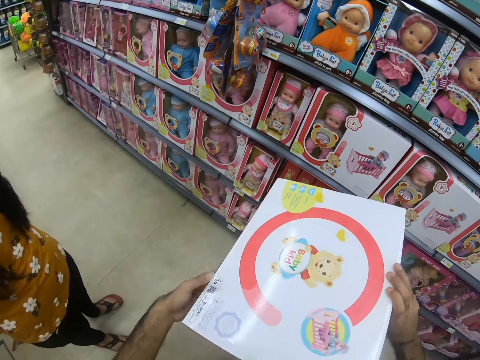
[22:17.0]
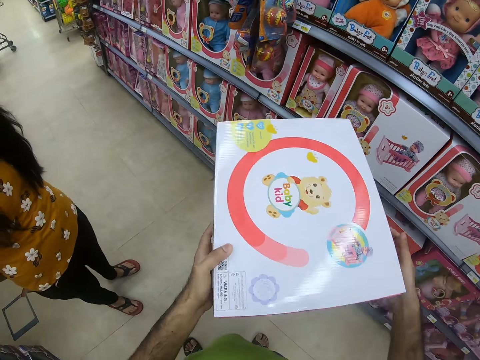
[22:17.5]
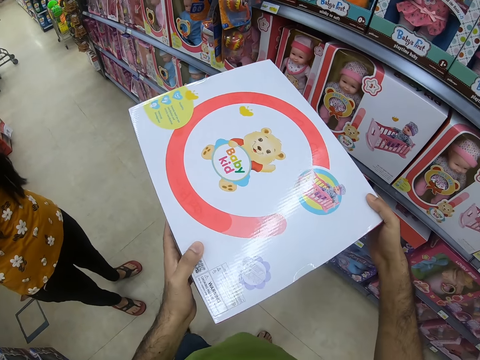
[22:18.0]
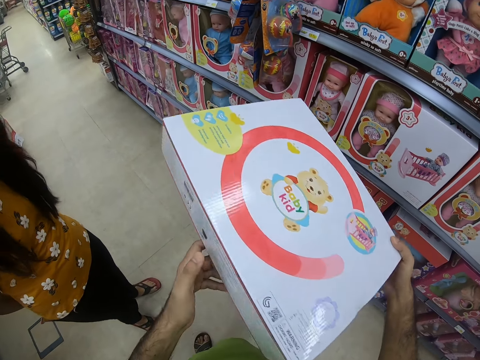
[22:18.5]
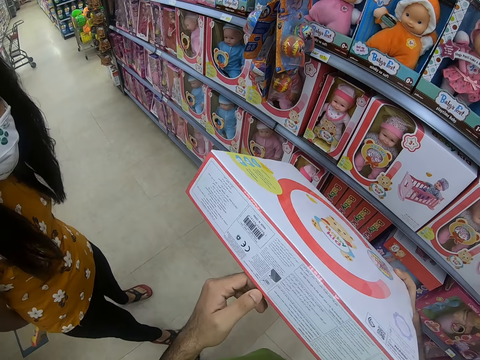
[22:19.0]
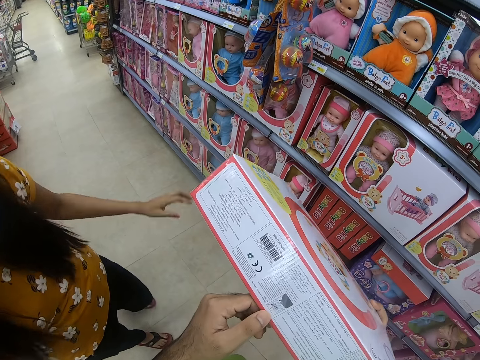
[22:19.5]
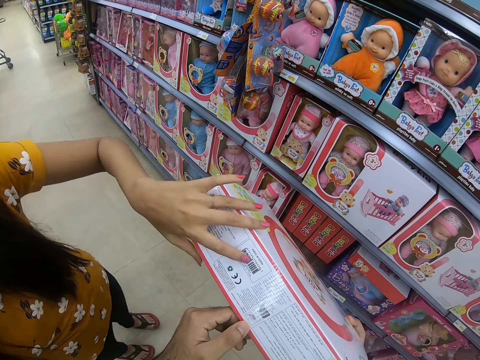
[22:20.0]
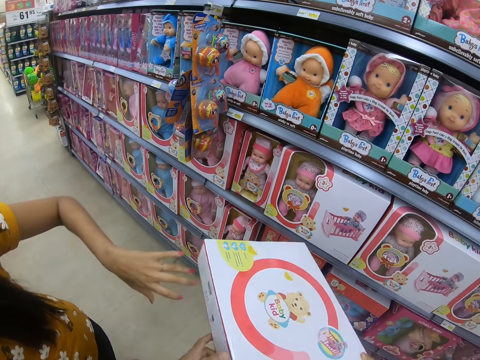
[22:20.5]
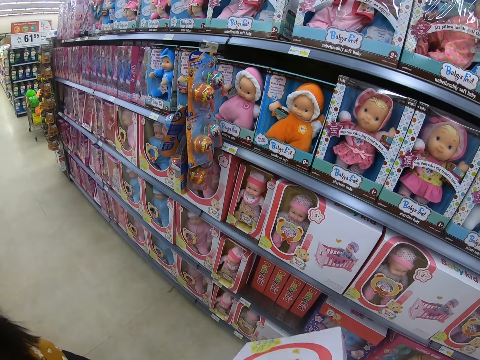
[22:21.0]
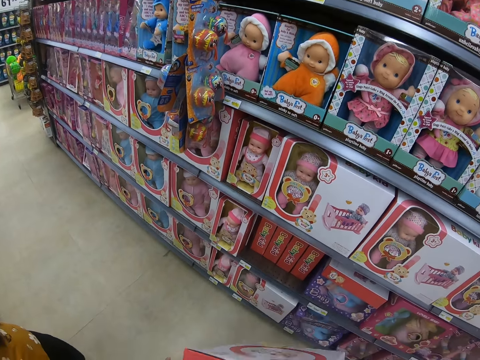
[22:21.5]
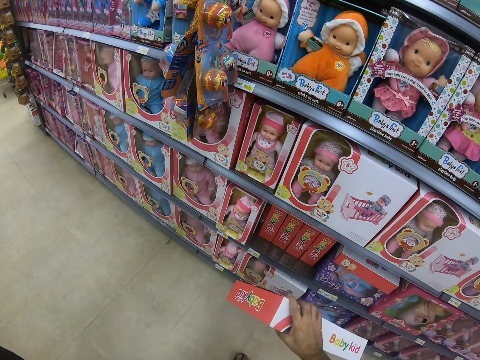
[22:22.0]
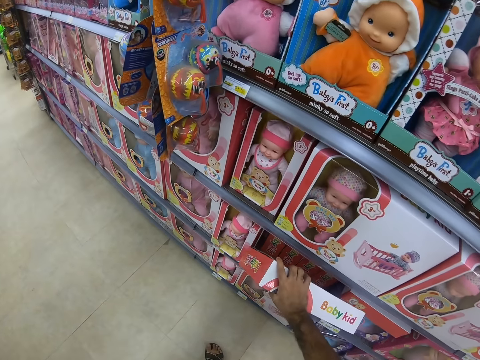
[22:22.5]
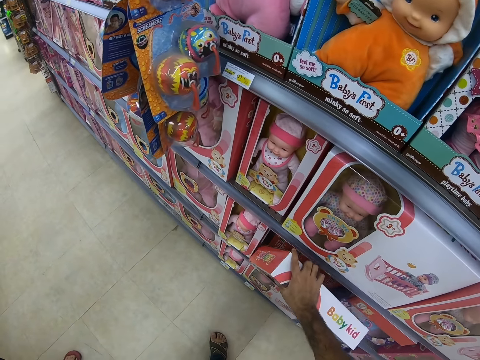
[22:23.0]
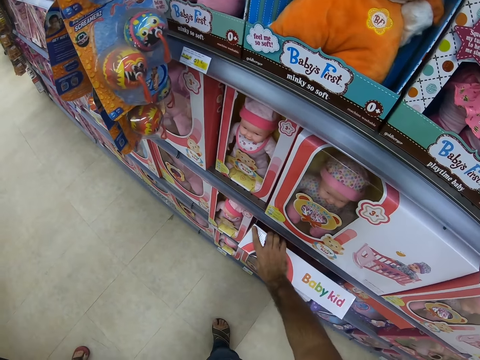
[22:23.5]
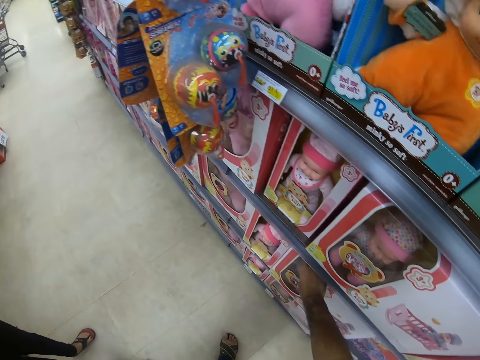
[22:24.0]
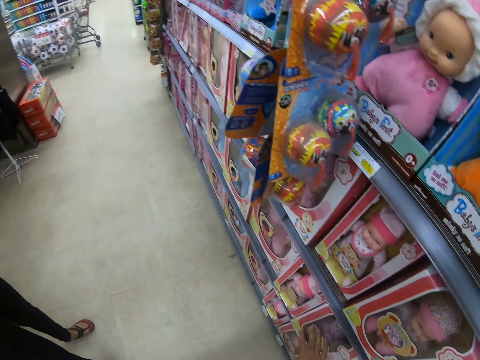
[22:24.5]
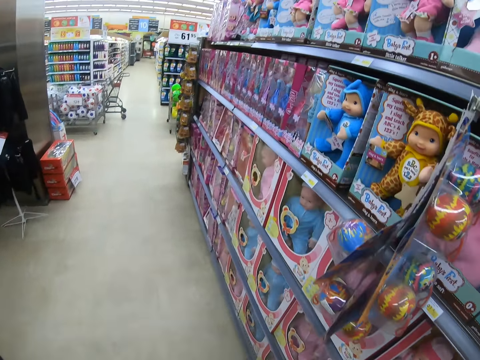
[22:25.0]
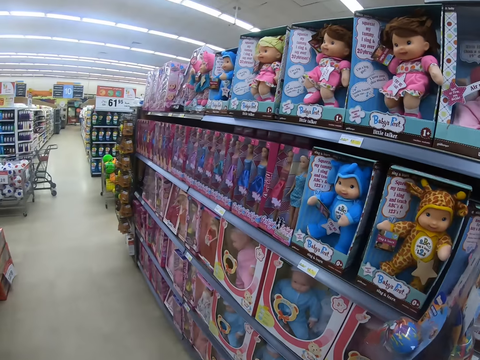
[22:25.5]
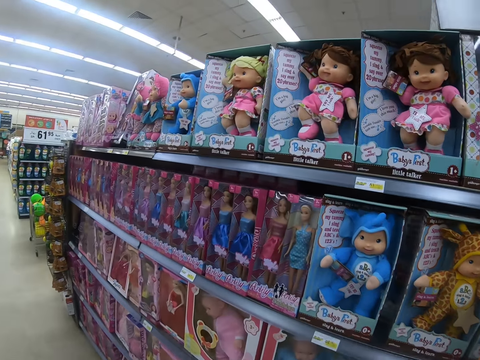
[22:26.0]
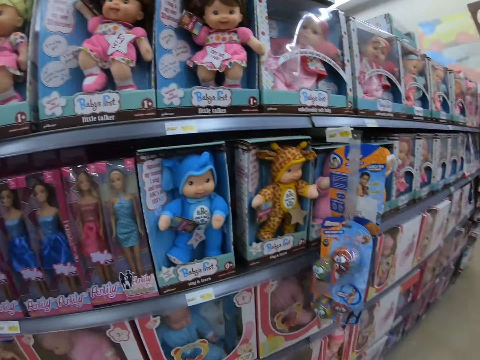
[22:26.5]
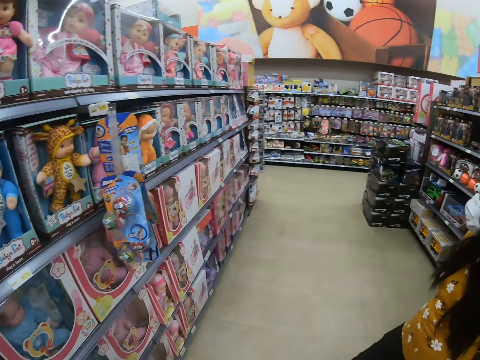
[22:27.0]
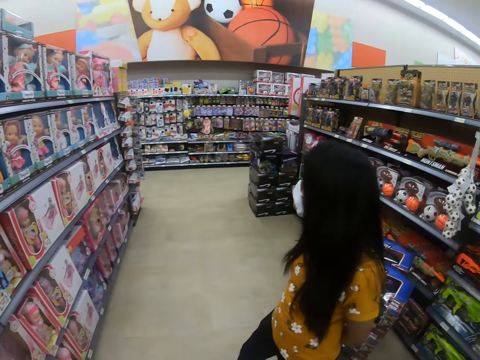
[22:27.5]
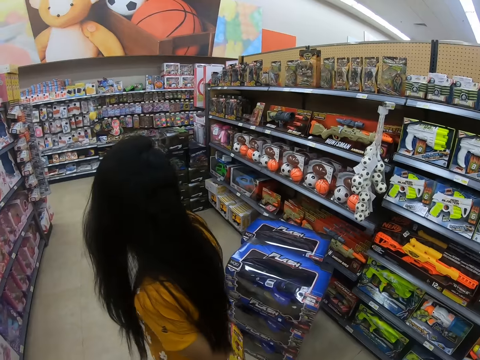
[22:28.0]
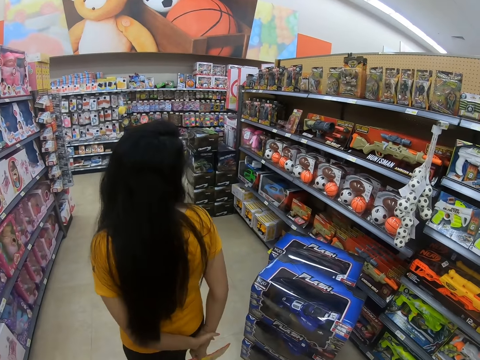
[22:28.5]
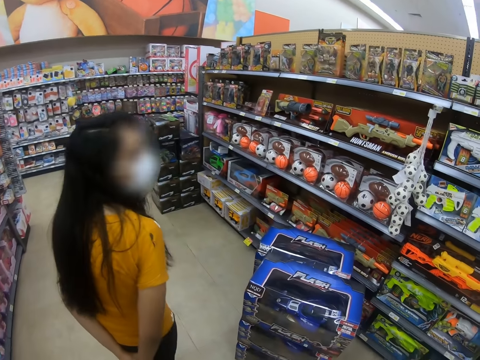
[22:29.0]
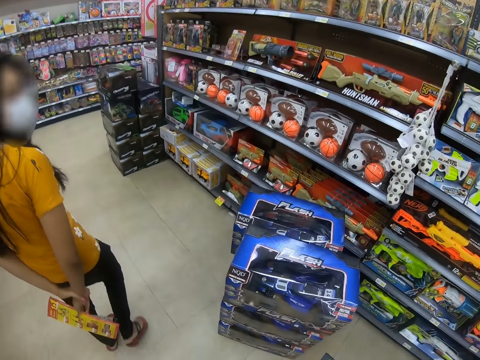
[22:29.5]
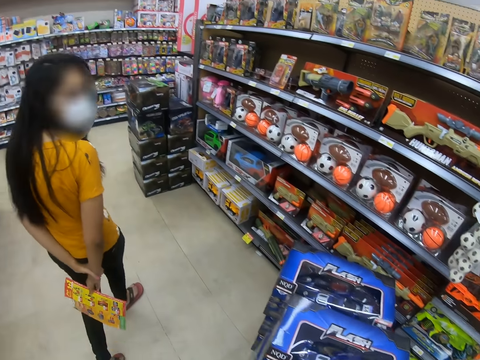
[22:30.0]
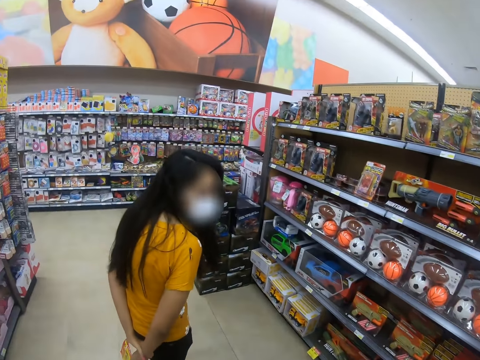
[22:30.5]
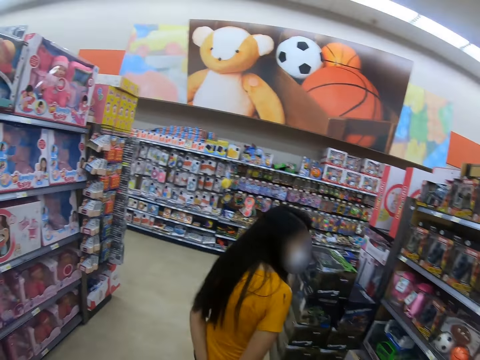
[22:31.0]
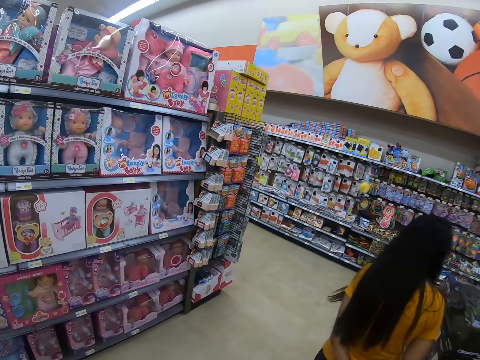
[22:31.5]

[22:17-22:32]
The camera wearer turns a box of dolls in hand. They read on the box of dolls. A person touches the box of dolls. The camera wearer puts the box of dolls on a shelf. They look around. The person looks around.

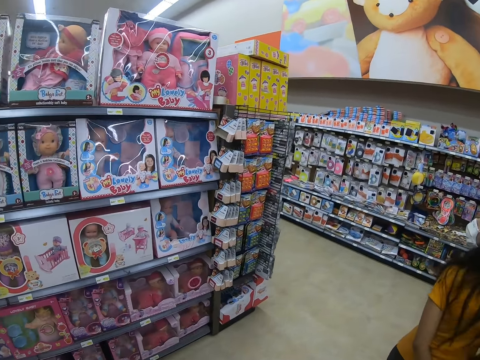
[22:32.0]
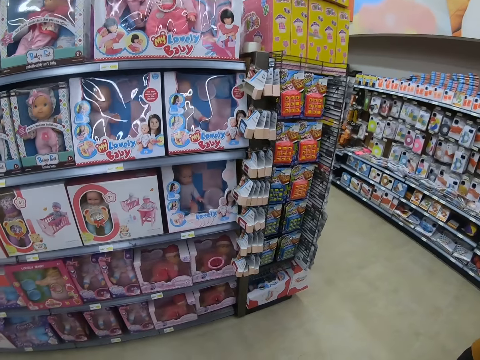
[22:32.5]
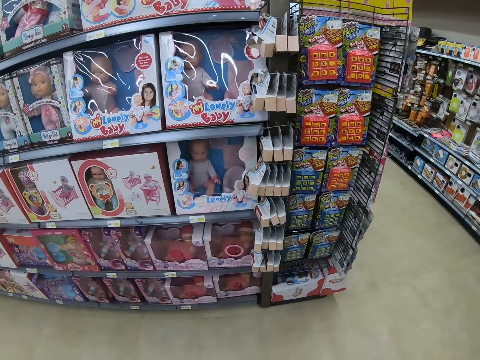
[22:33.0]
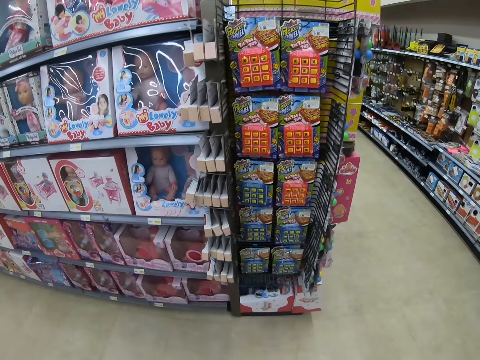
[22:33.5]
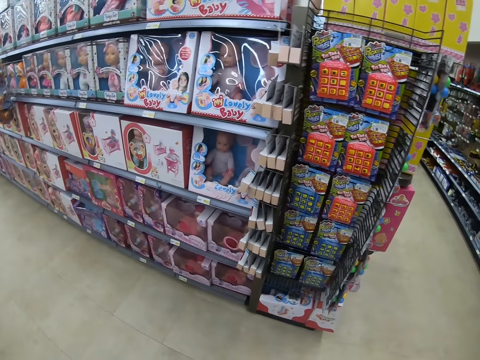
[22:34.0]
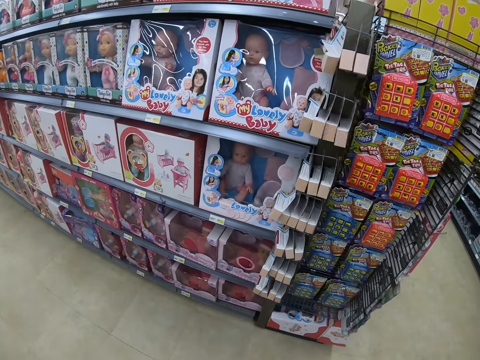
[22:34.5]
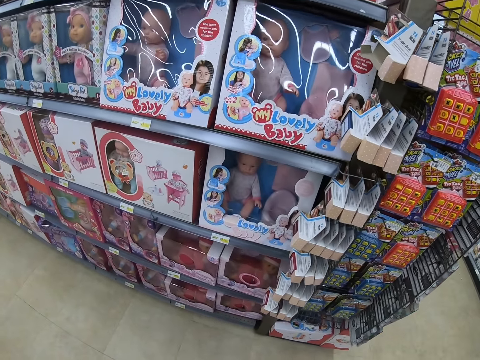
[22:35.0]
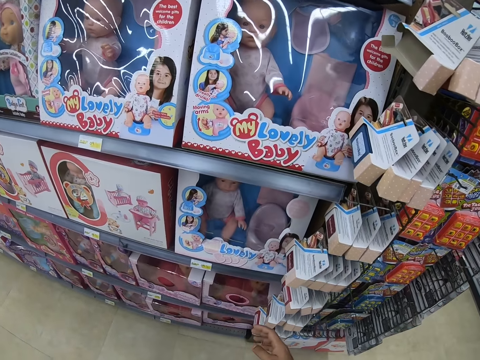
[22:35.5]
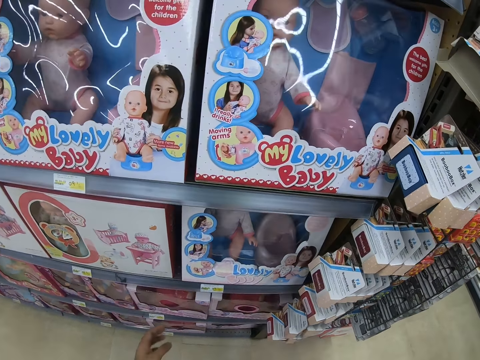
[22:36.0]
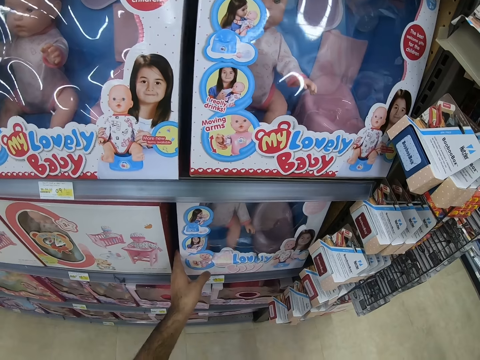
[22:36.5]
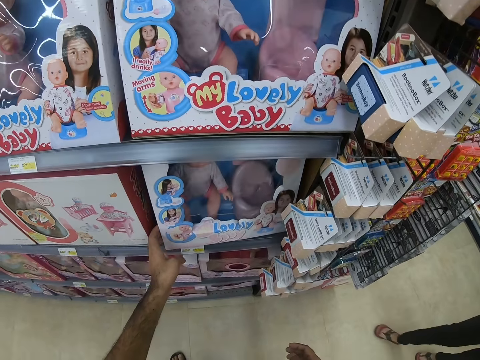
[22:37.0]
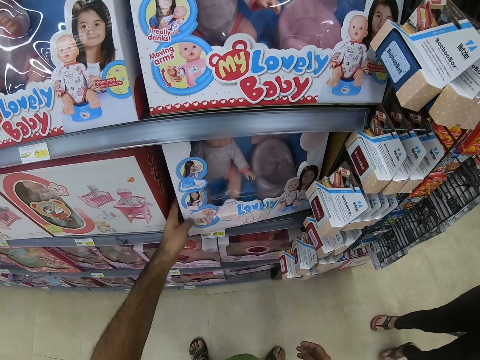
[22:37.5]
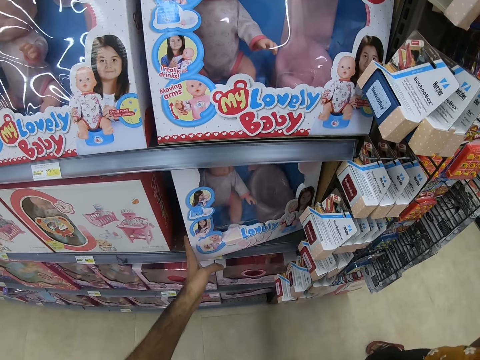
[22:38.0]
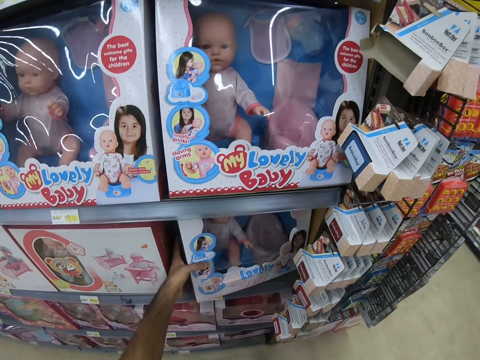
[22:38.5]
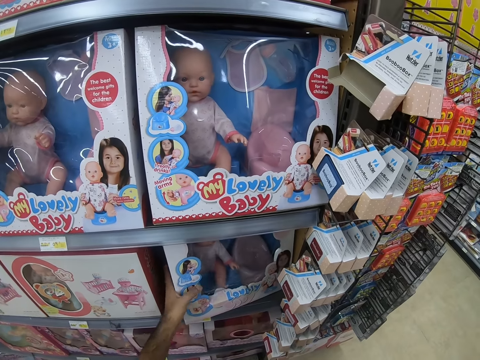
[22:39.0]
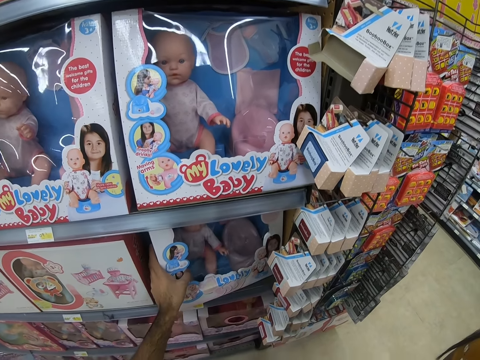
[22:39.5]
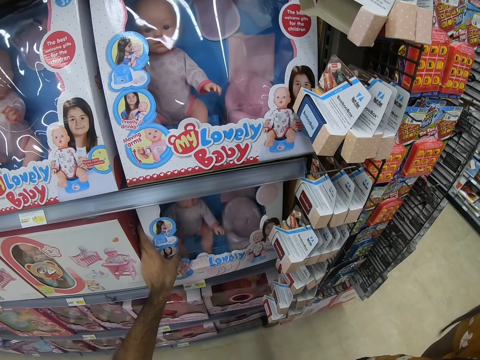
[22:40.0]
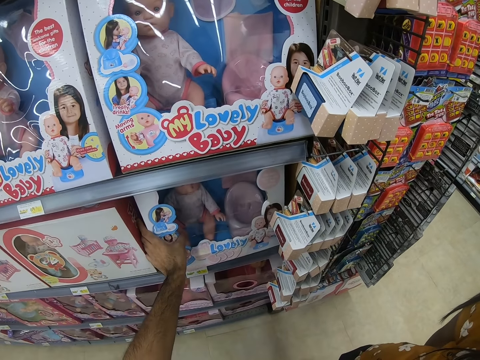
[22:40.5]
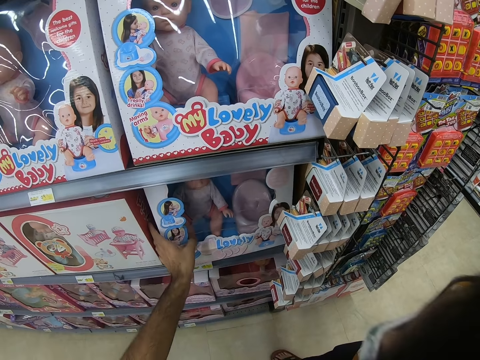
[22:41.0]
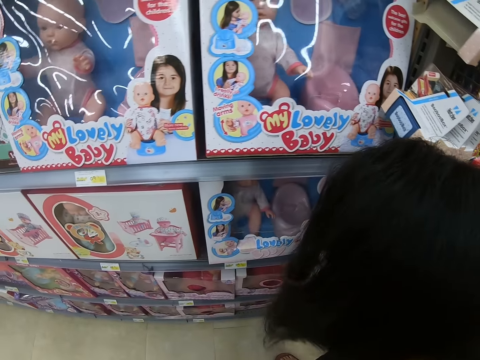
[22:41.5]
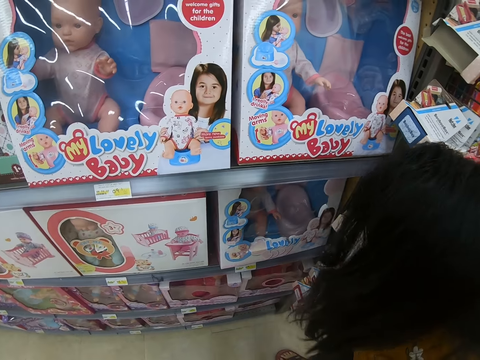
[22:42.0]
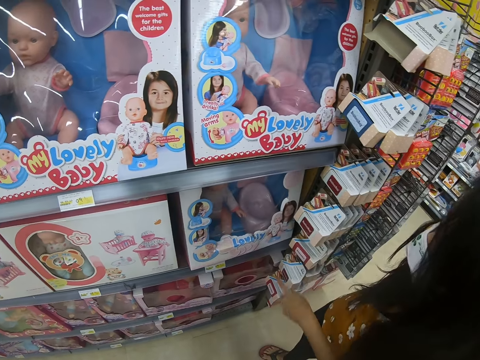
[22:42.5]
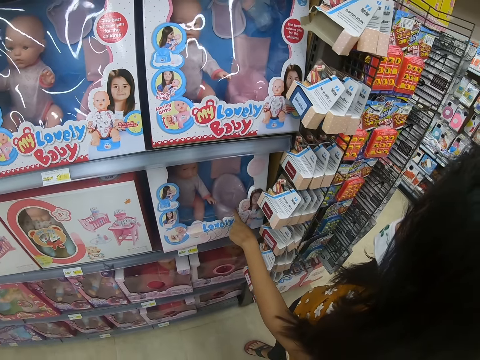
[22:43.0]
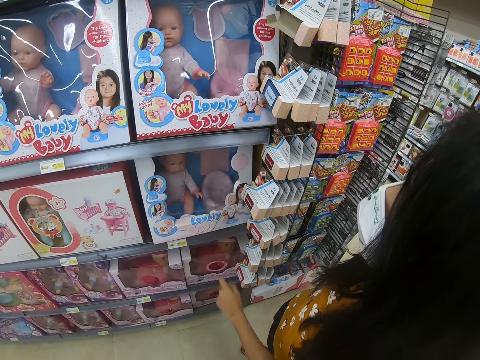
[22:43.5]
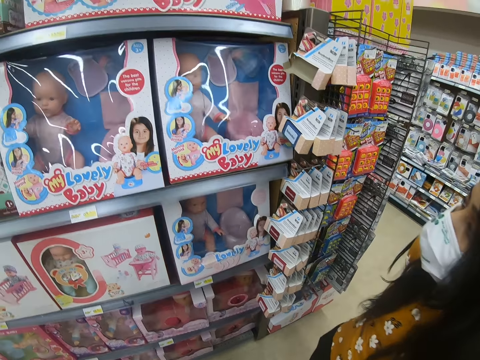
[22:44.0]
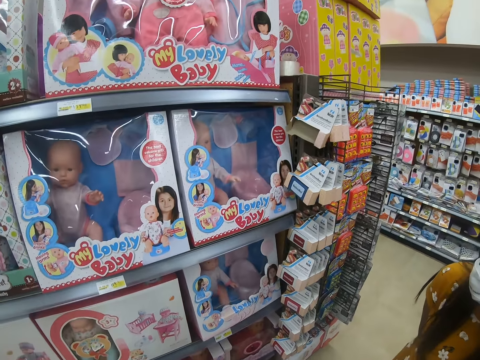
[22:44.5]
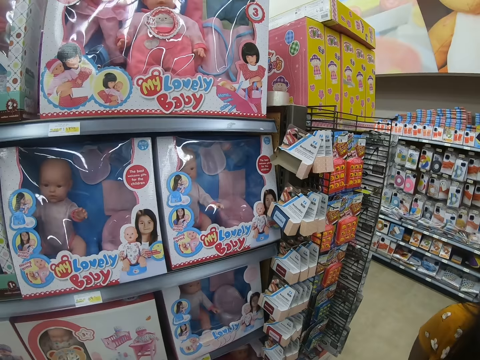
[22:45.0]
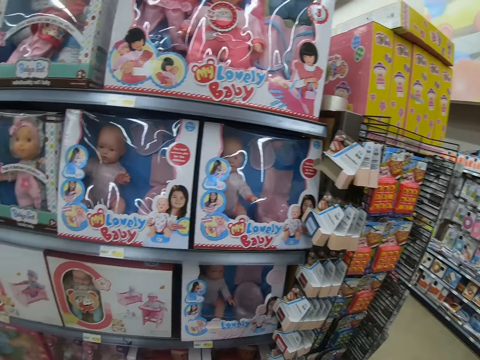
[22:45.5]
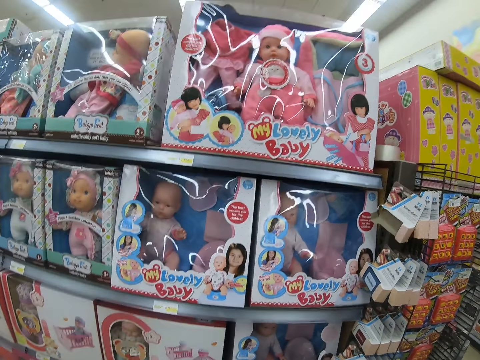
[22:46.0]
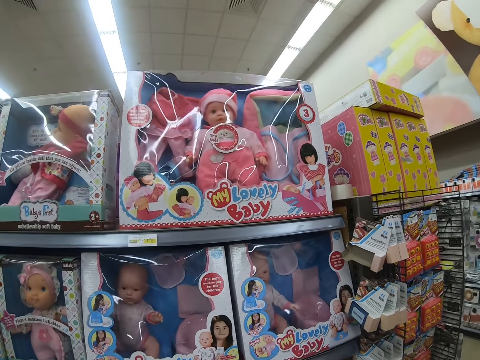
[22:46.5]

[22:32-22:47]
The camera wearer looks around. They touch a doll on a shelf. A person looks at the doll on the shelf and points at the doll on the shelf. The camera wearer looks around.
